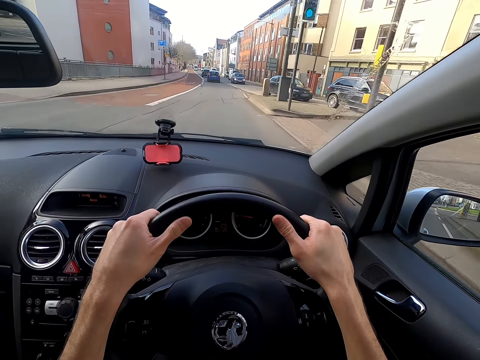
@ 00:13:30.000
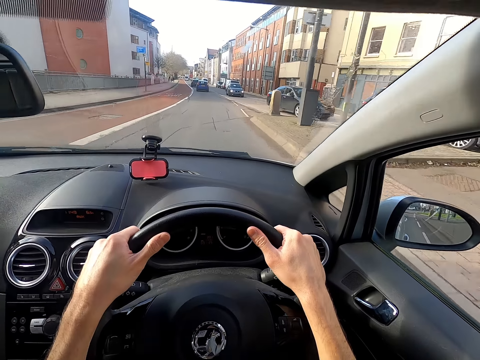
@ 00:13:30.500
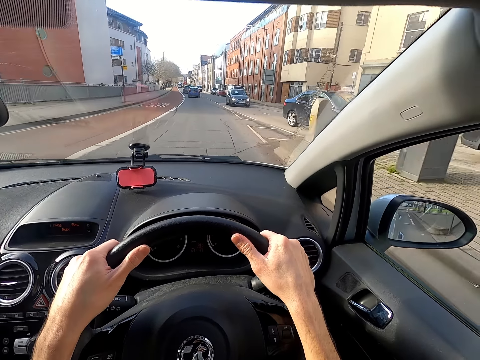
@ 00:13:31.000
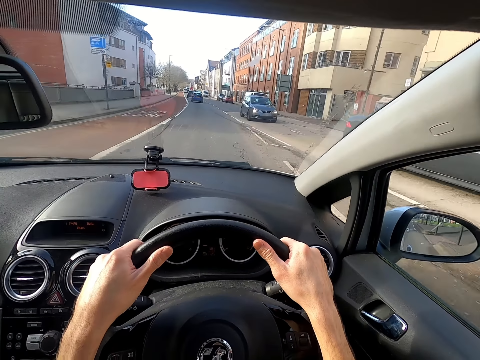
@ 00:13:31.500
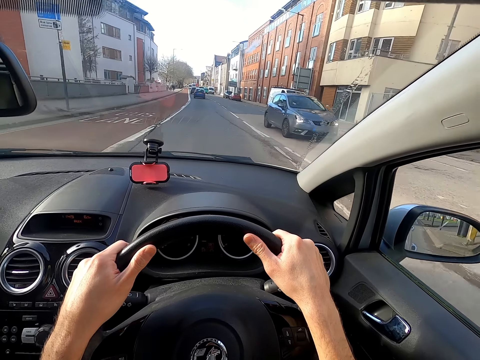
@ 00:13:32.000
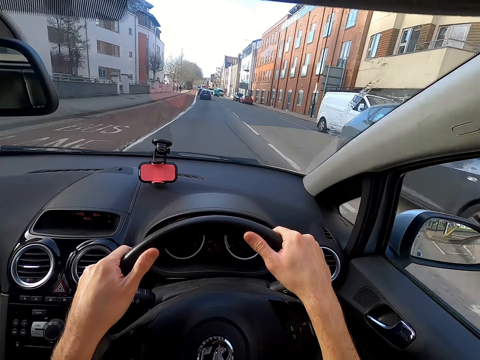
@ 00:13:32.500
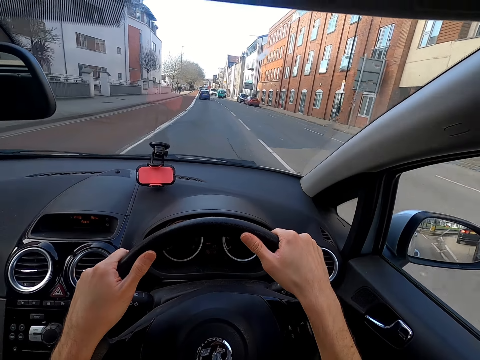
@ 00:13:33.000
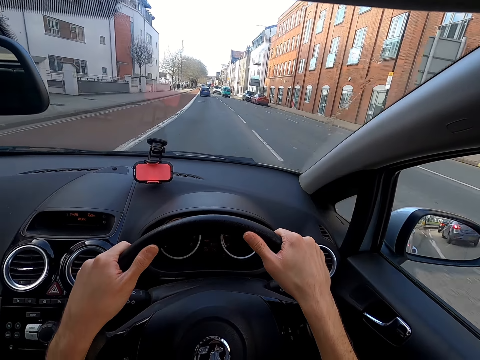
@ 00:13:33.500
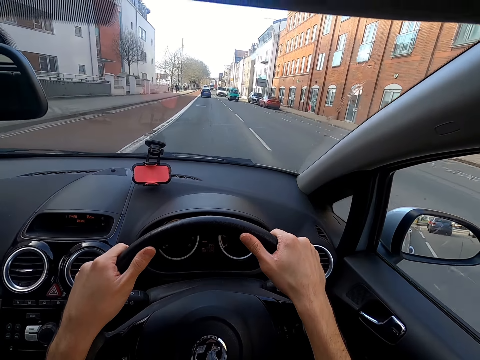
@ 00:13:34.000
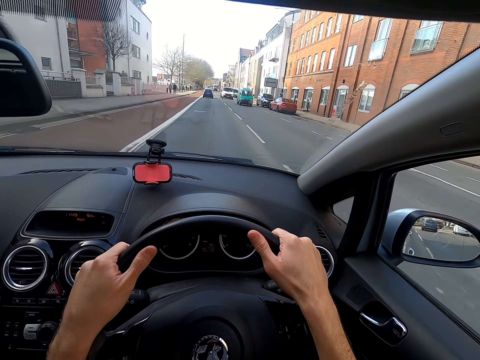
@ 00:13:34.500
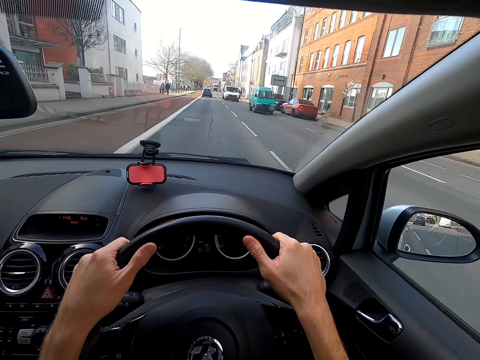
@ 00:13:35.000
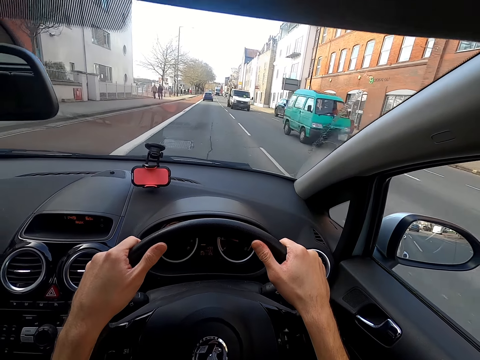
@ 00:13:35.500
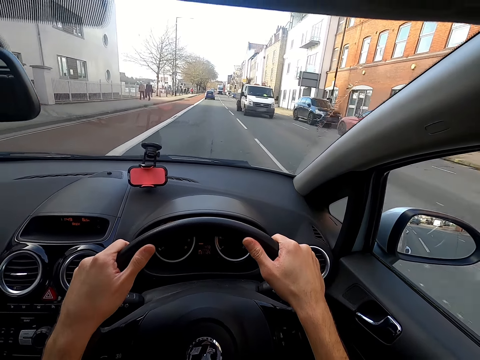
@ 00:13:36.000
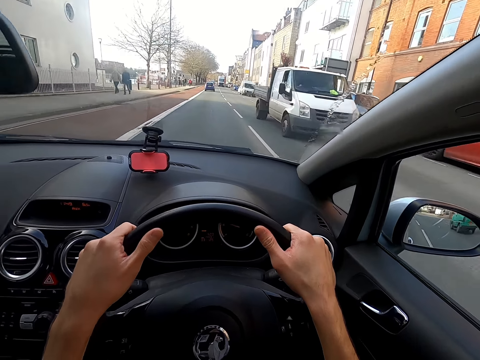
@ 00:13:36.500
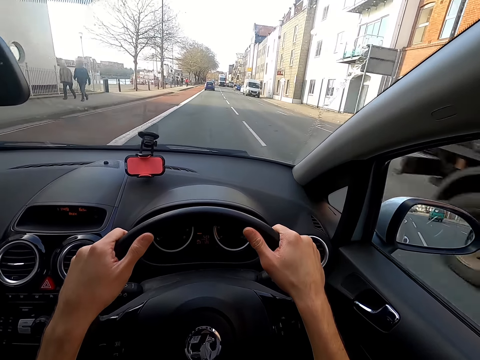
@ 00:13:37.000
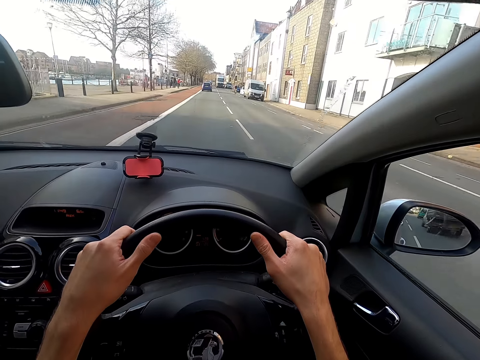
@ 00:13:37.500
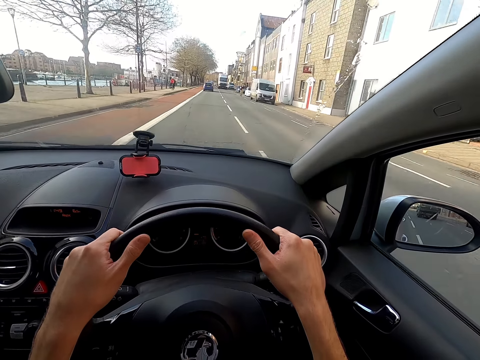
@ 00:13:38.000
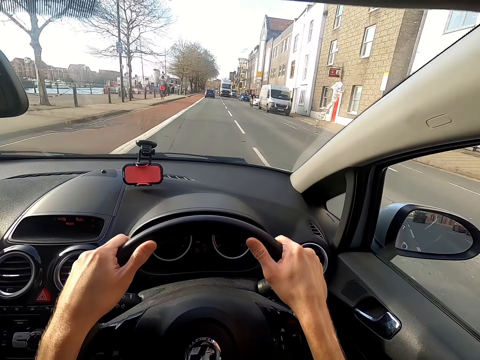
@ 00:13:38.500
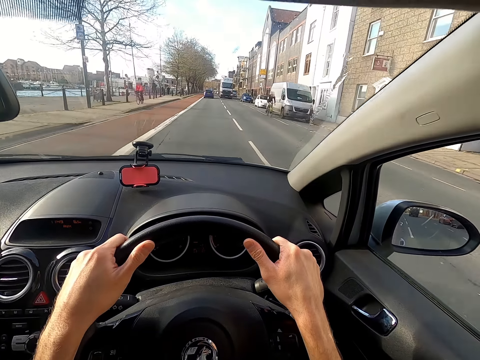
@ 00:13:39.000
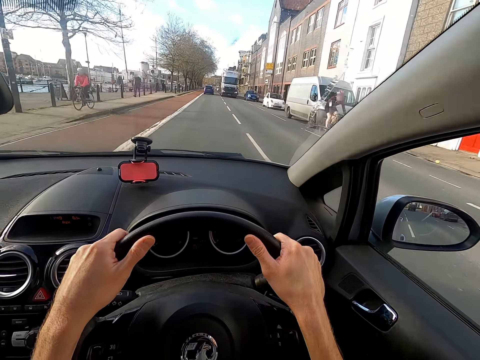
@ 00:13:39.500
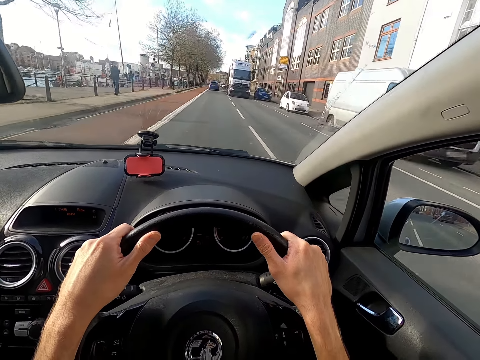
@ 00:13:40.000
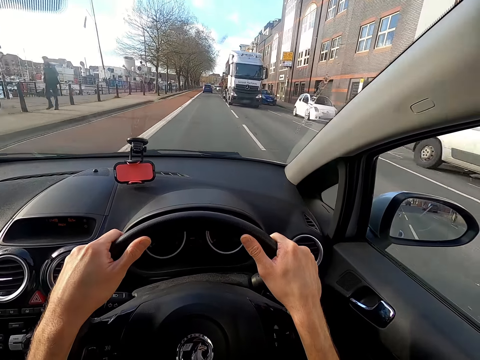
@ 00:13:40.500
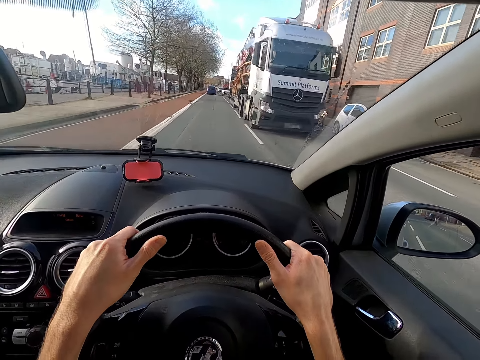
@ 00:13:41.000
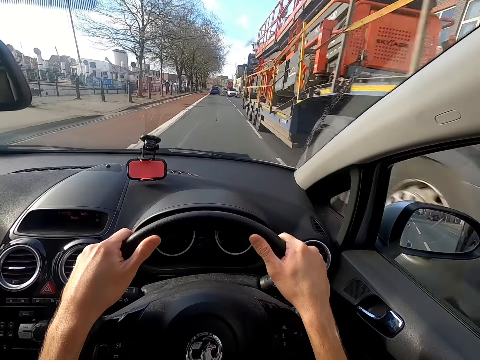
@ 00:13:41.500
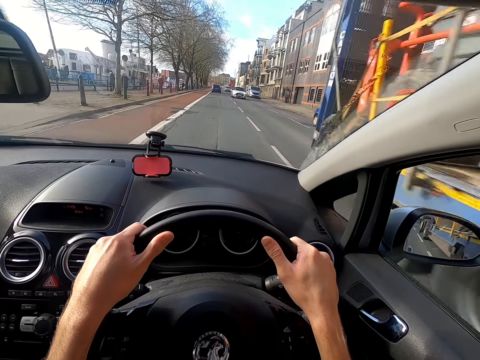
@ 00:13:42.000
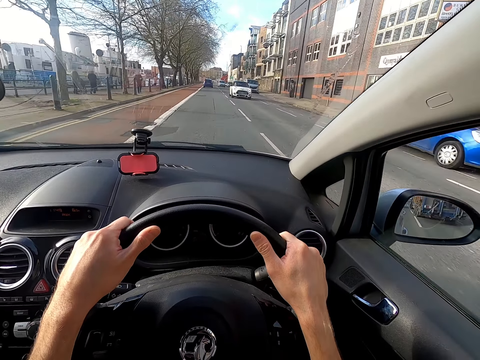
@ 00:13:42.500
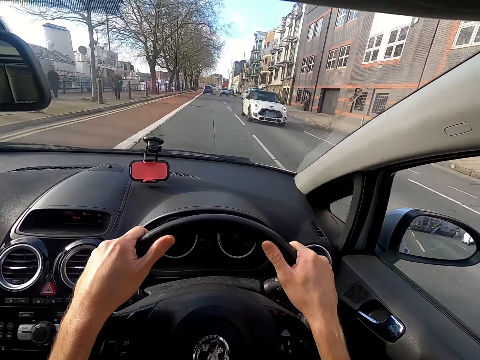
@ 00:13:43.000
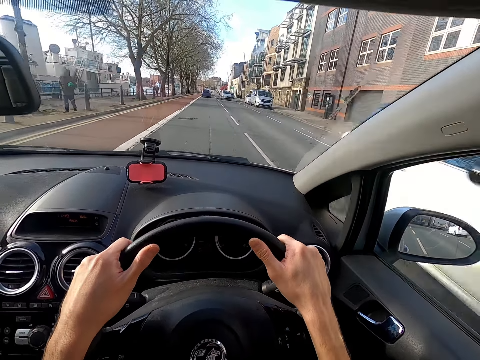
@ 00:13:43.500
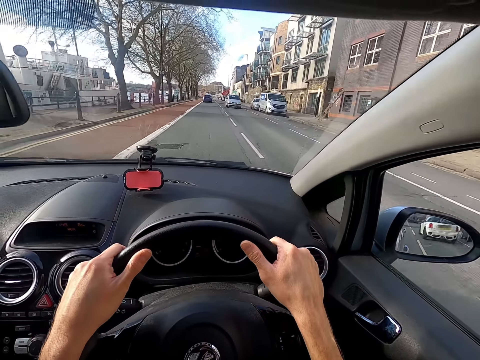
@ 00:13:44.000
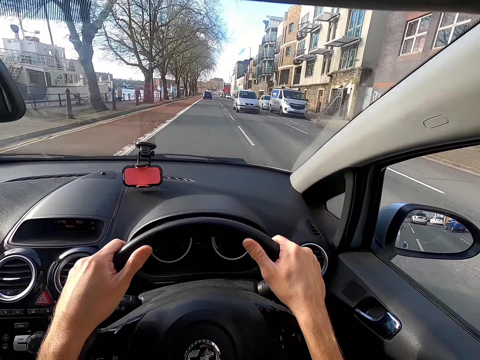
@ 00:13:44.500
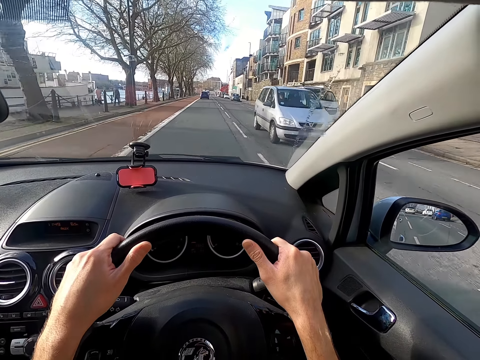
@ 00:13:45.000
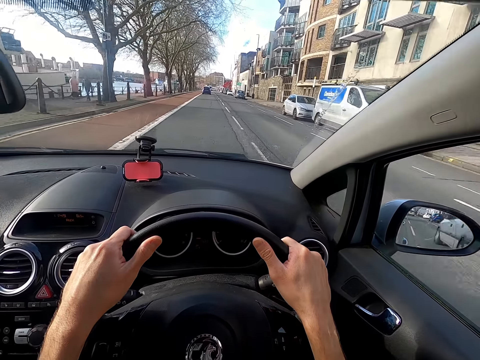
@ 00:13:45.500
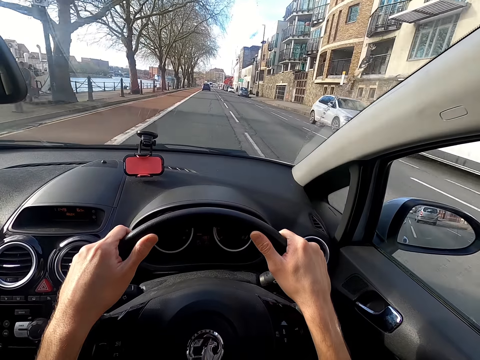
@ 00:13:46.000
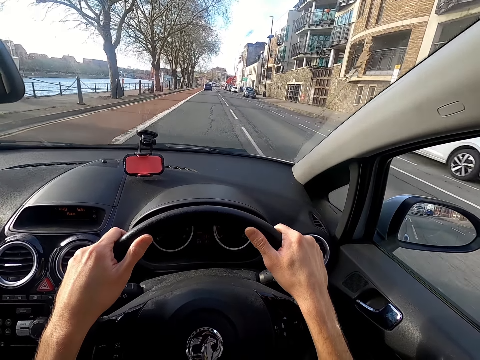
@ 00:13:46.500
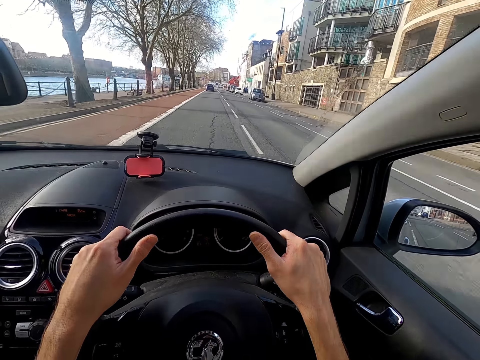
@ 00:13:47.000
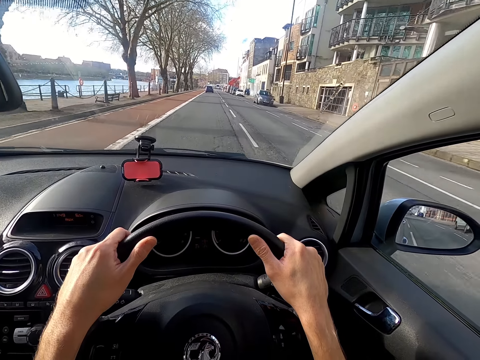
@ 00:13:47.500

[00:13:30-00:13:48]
A car drives past the camera wearer. A bus drives past them. A truck drives past them. They drive past a man and another man. They drive past a cyclist. Another truck drives past them. Another car drives past them. A grey car drives past them.

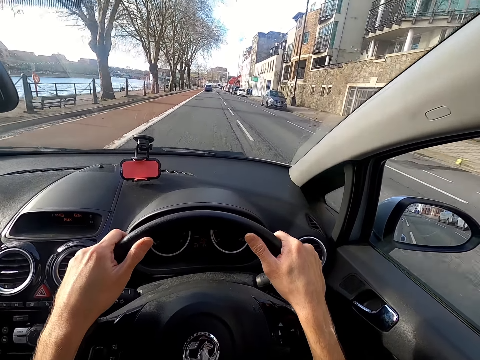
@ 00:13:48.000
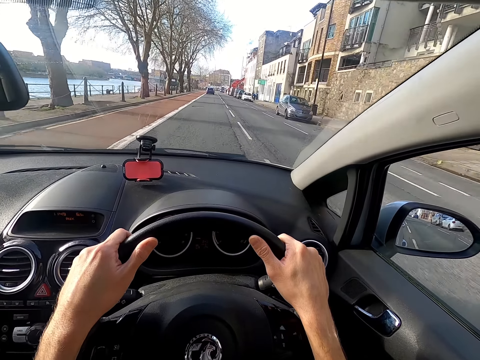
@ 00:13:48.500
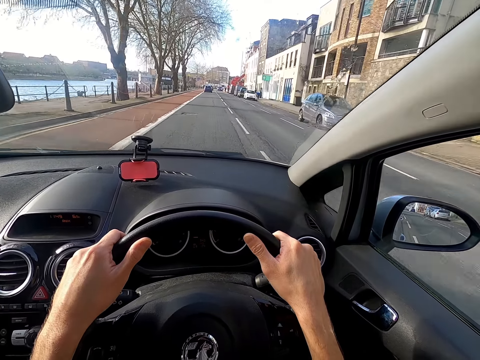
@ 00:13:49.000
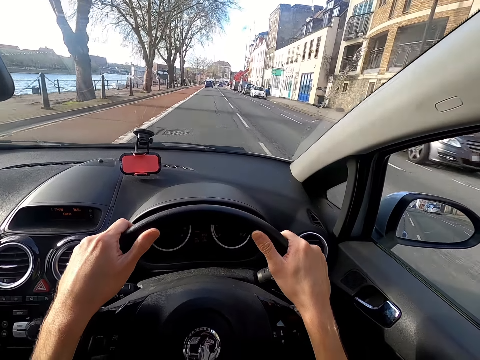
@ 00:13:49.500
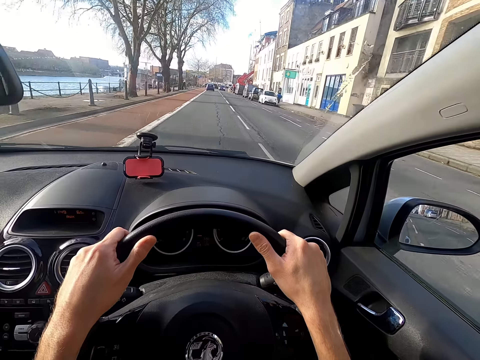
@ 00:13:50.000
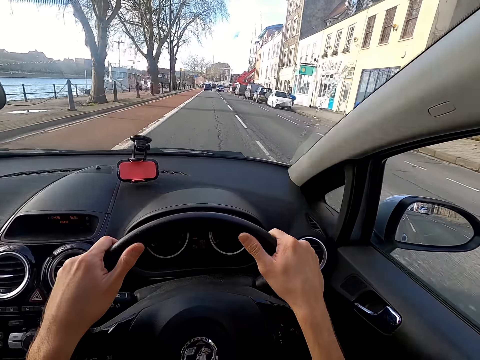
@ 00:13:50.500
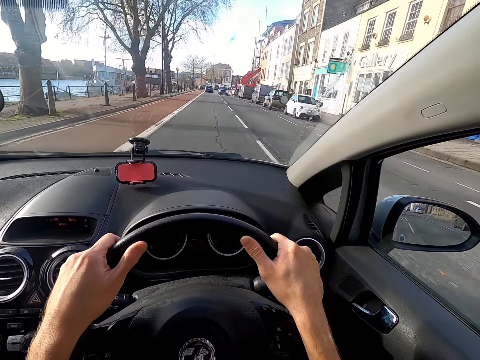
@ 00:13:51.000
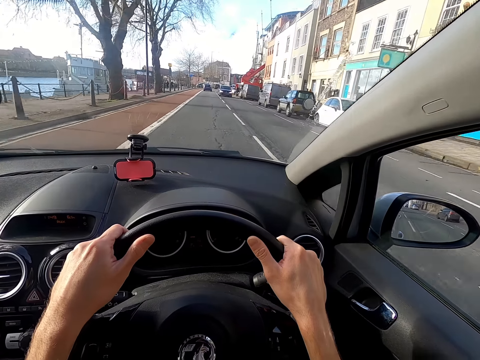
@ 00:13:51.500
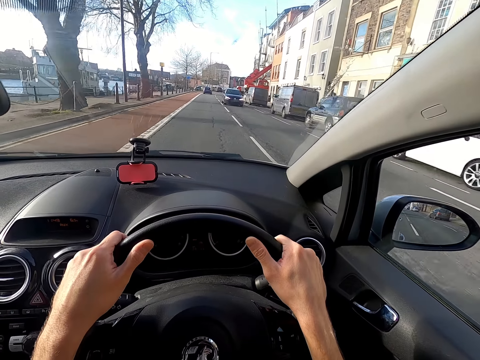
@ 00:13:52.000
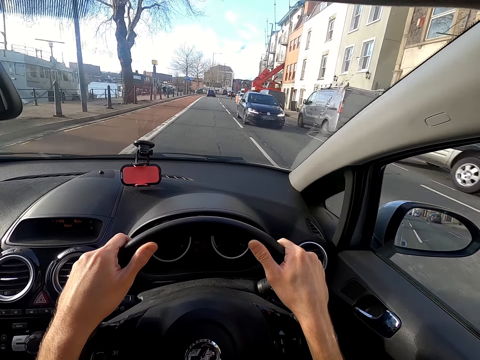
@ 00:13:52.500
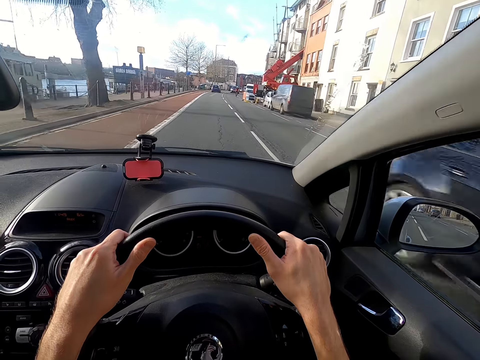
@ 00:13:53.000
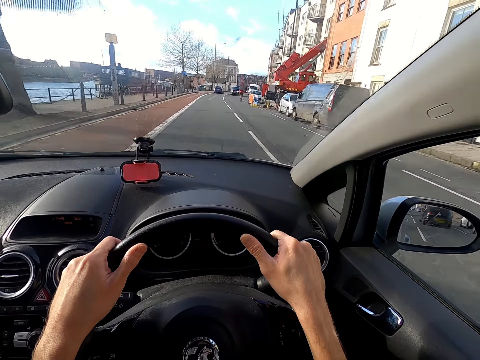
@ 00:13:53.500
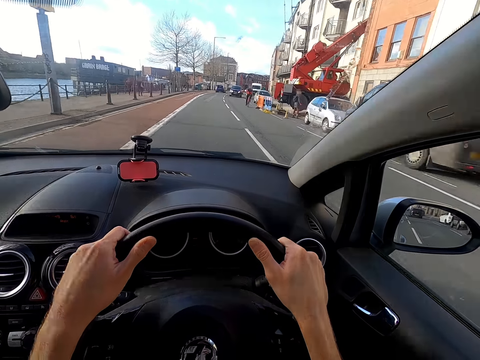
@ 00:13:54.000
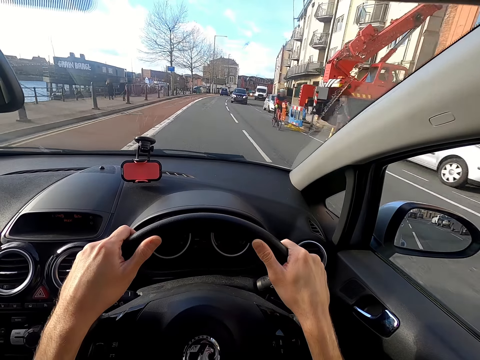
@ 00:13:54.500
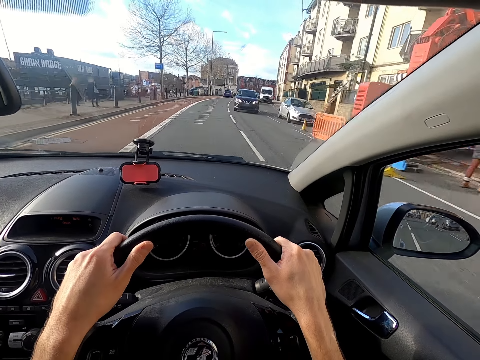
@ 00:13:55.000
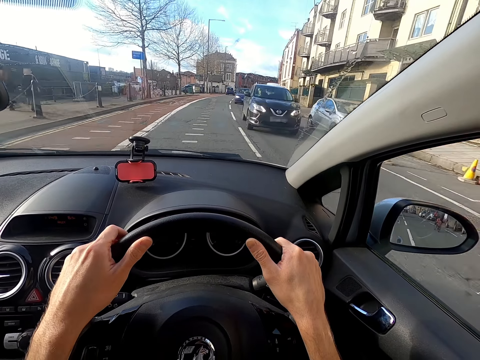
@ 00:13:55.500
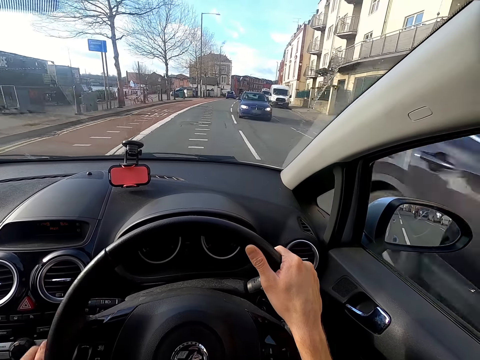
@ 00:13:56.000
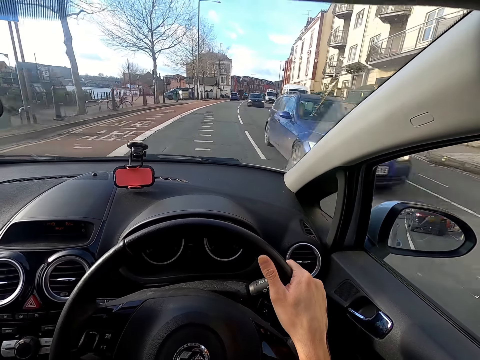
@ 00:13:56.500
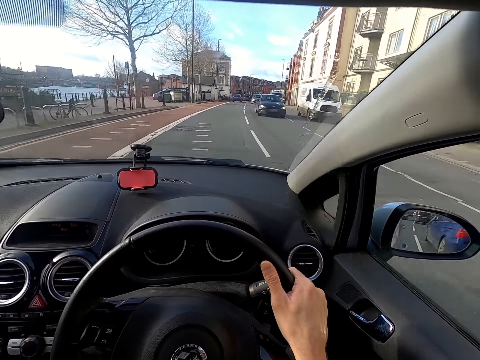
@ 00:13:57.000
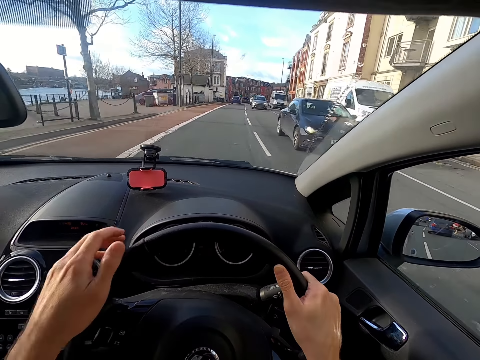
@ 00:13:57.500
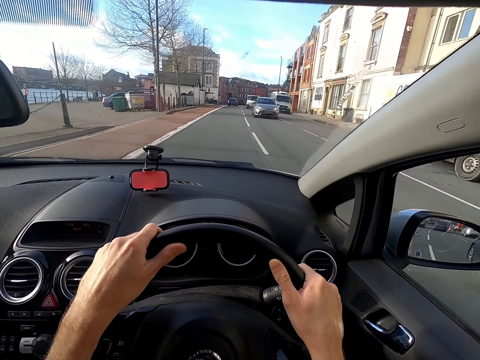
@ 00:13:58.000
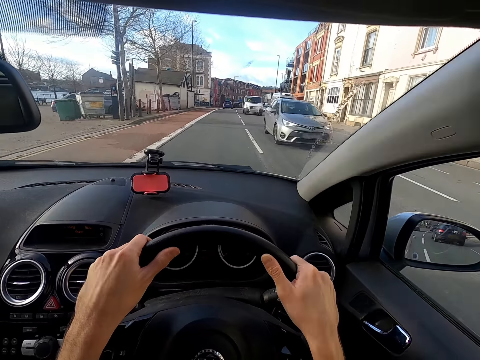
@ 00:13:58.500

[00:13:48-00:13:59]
A black car drives past the camera wearer. A man on a bicycle rides past them. Another black car drives past them. A blue car drives past them. Another black car drives past them.
